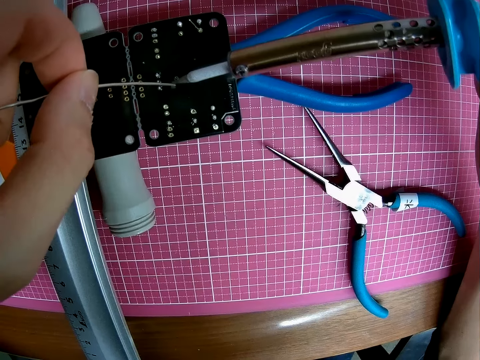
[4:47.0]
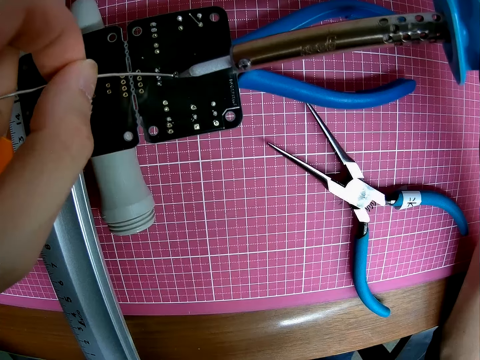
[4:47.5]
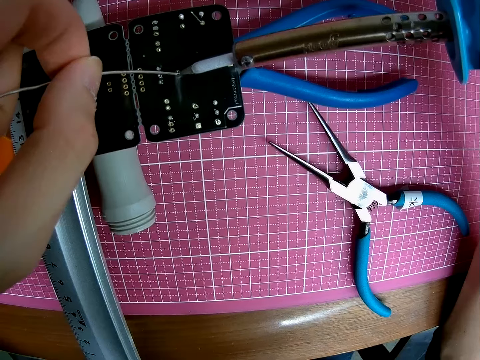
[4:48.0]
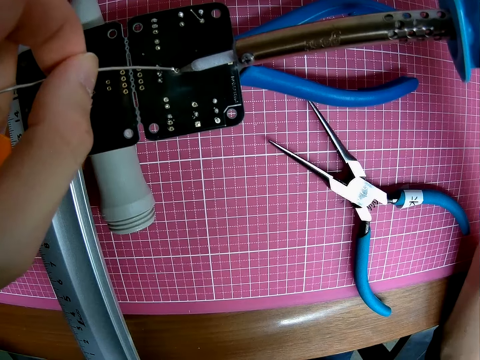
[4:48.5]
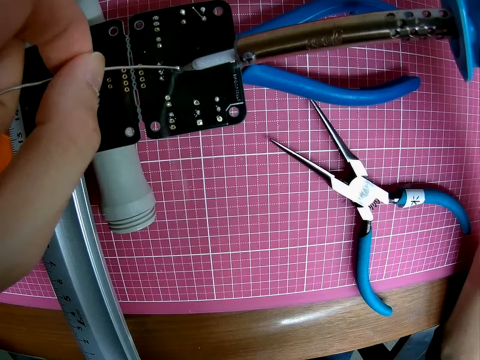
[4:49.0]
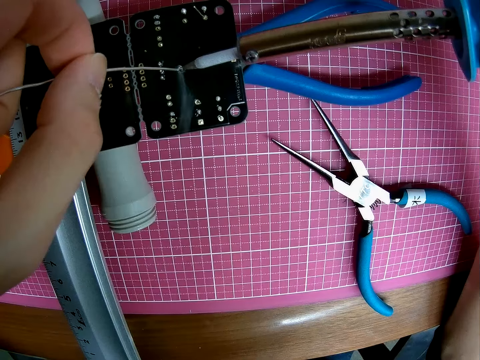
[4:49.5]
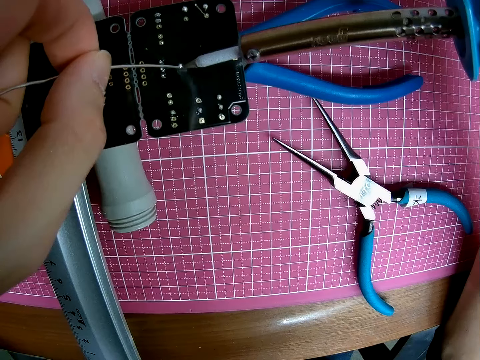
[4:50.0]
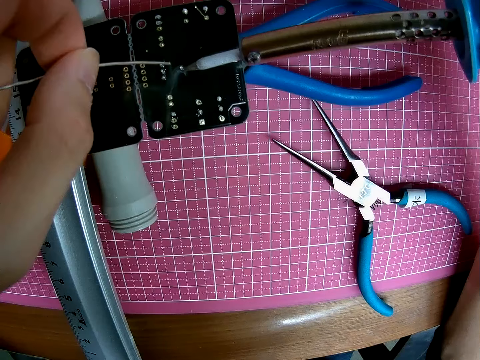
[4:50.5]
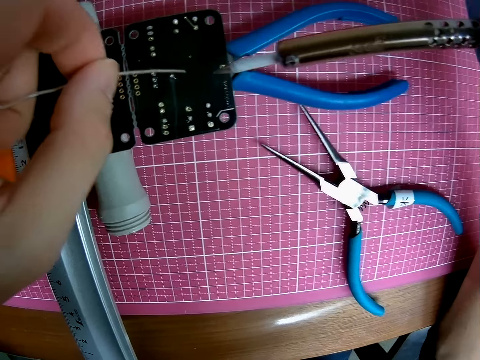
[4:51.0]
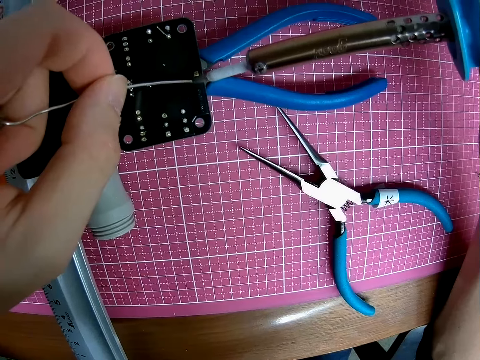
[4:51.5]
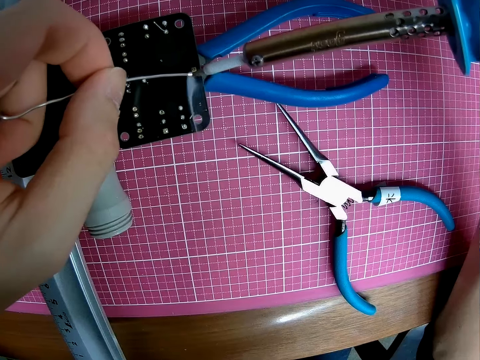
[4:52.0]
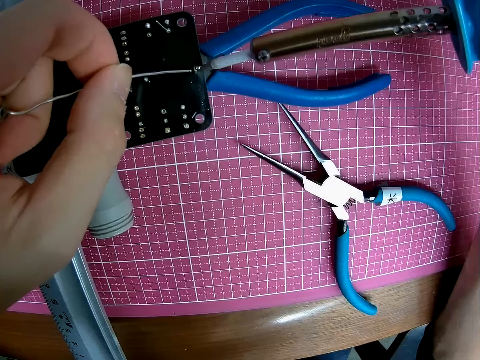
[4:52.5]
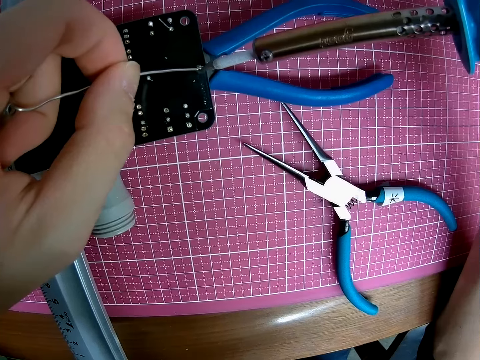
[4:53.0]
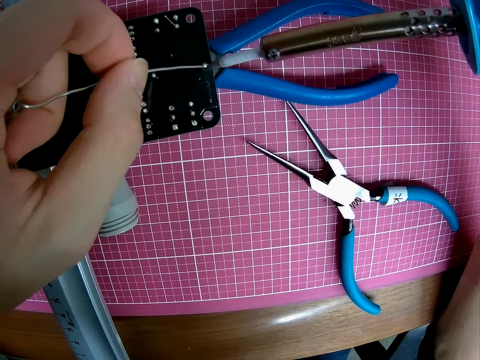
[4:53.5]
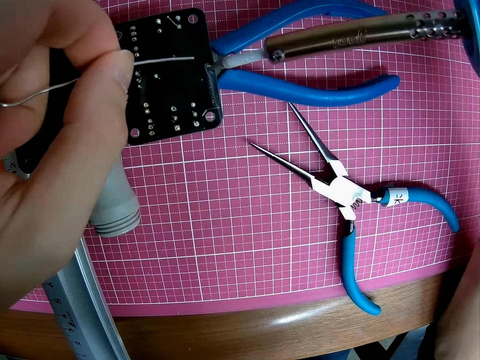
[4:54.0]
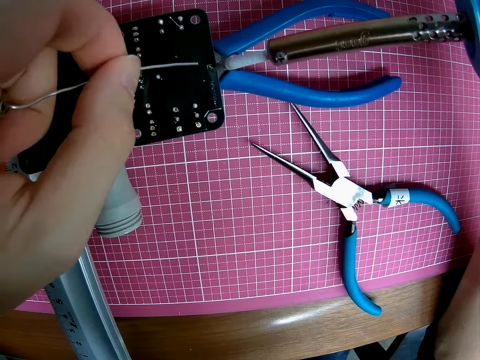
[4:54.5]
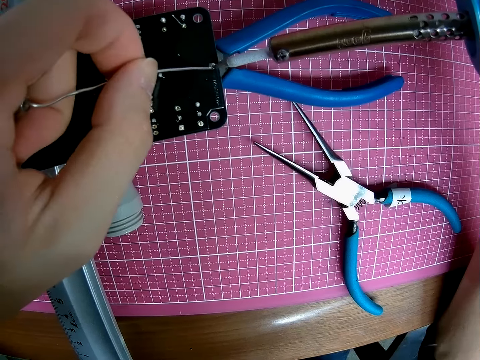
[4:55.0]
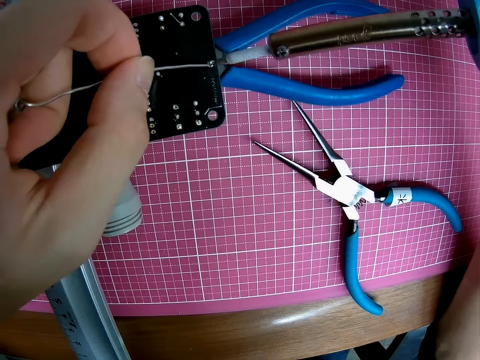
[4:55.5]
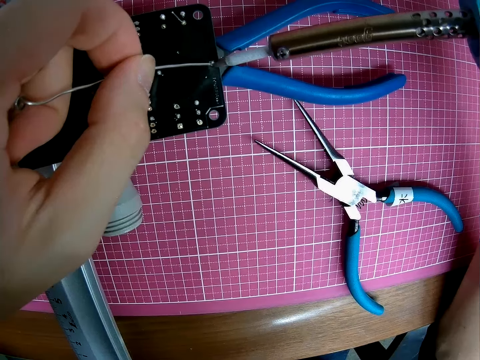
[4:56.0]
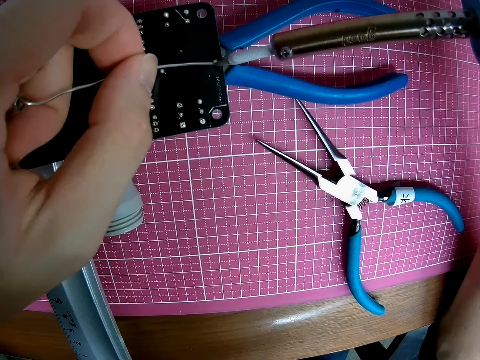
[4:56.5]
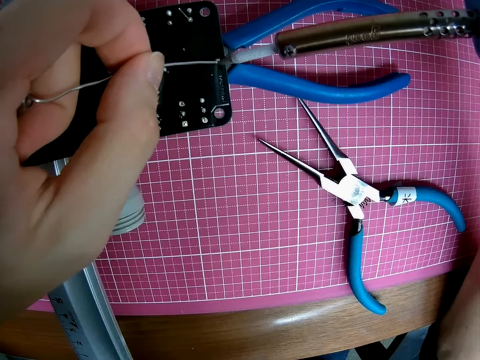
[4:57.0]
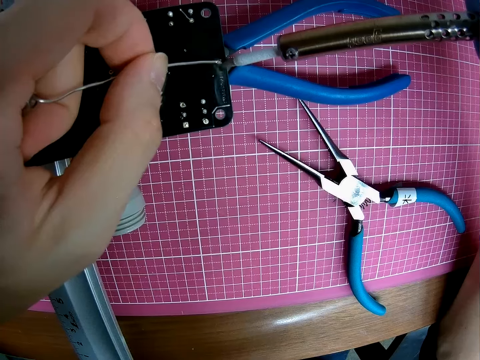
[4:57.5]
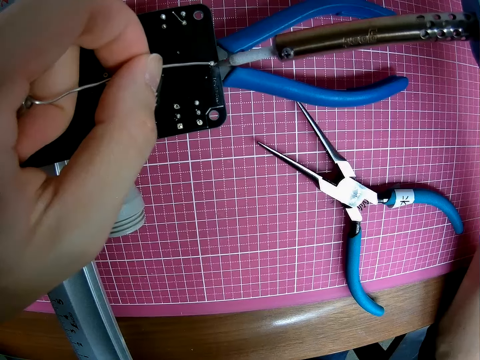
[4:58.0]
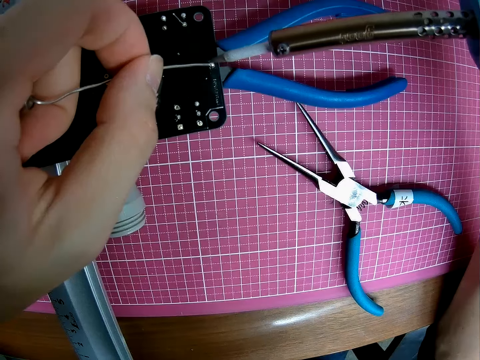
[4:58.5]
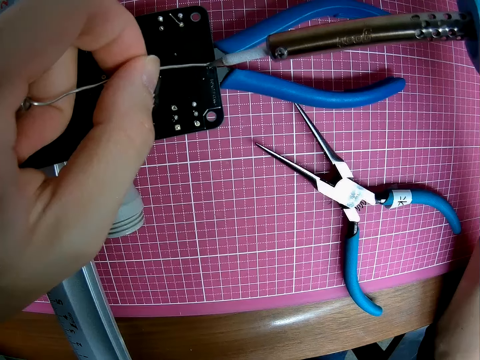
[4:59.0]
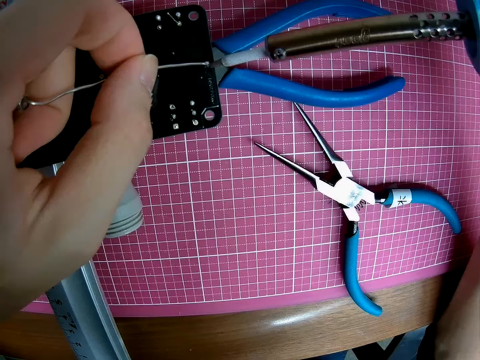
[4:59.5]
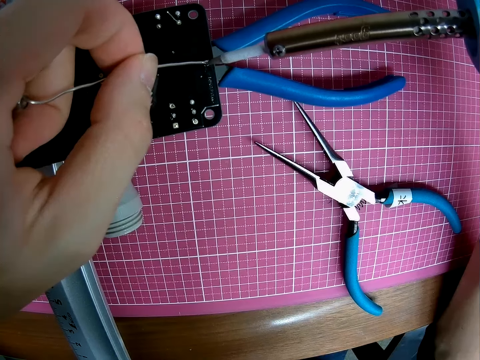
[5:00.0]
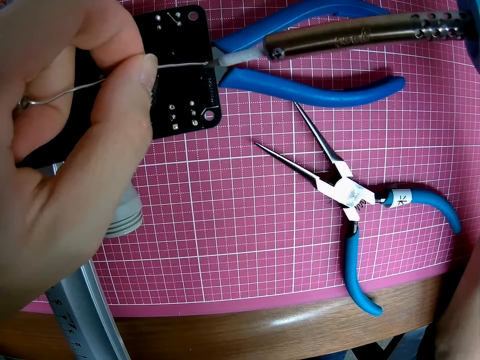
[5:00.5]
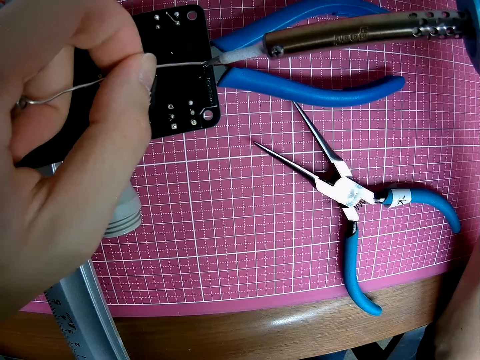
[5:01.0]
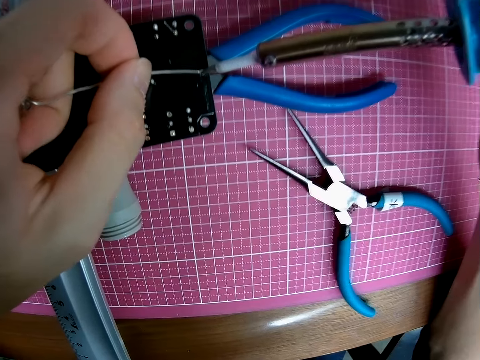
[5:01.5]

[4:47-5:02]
The camera wearer moves his hands. He solders the wire on to the electronic craft.

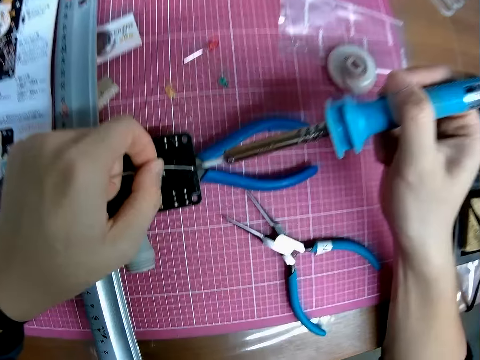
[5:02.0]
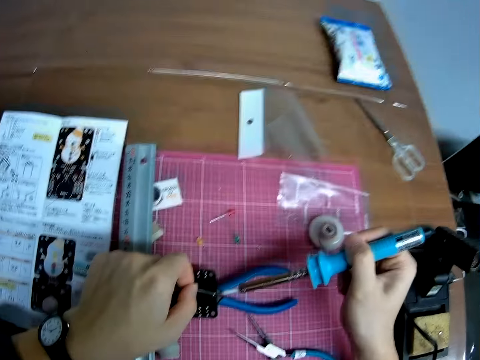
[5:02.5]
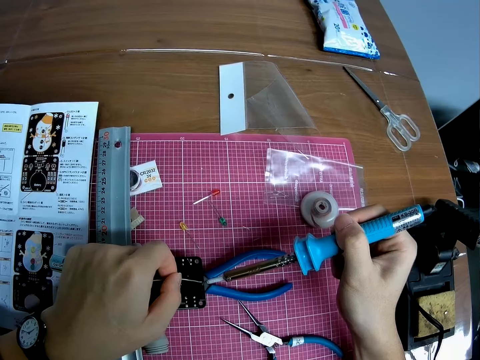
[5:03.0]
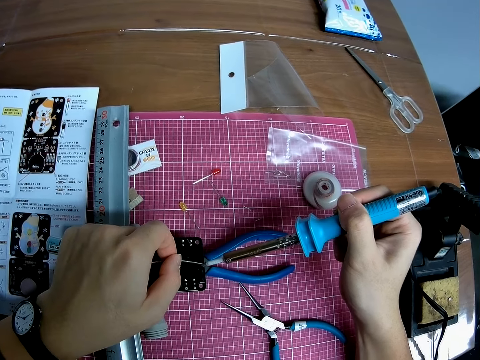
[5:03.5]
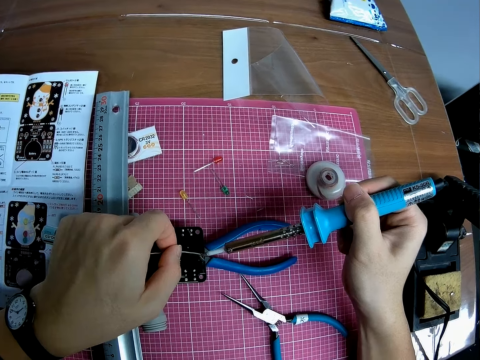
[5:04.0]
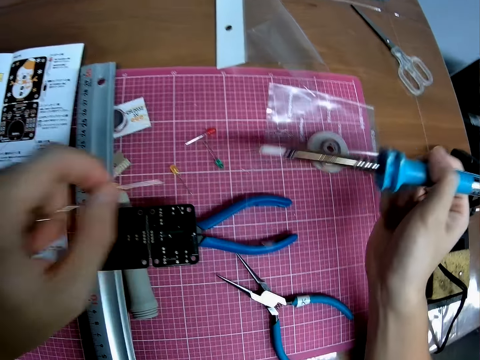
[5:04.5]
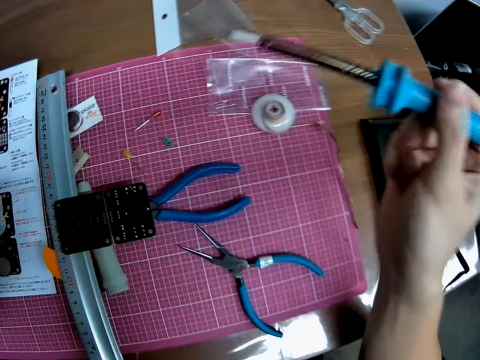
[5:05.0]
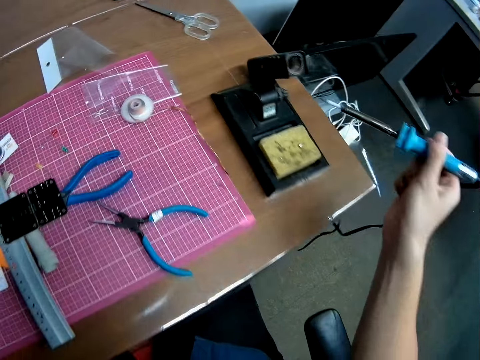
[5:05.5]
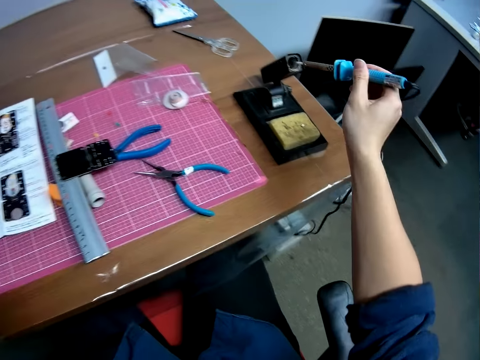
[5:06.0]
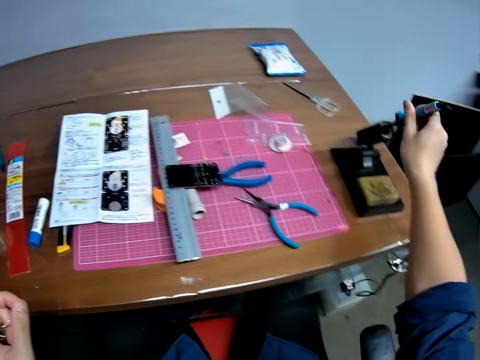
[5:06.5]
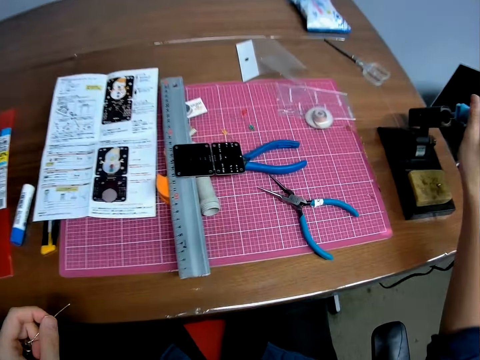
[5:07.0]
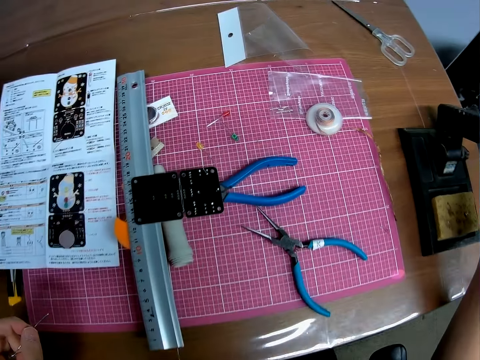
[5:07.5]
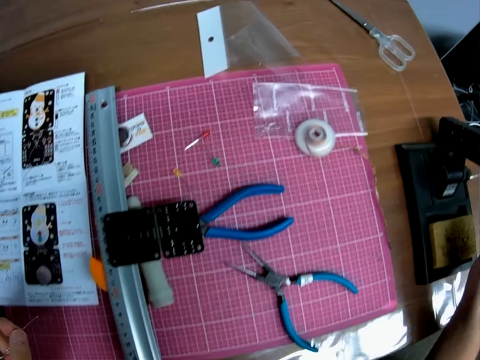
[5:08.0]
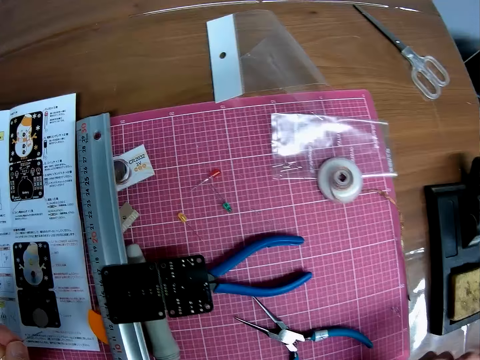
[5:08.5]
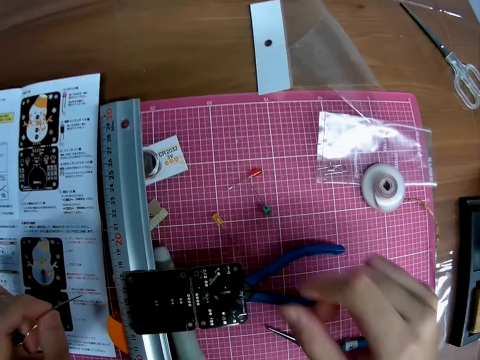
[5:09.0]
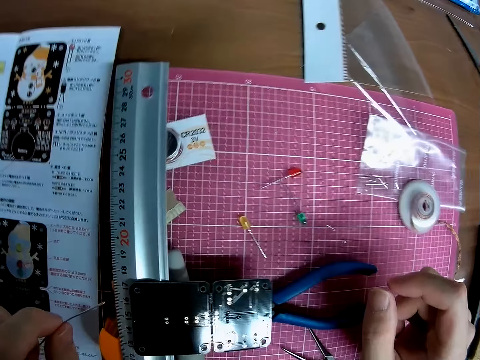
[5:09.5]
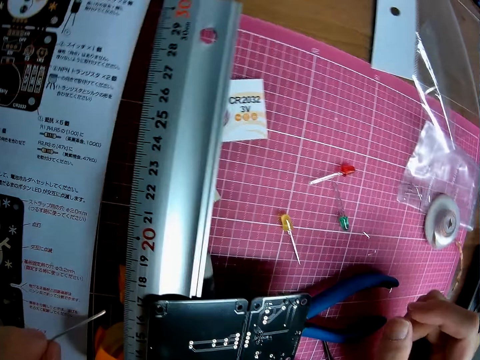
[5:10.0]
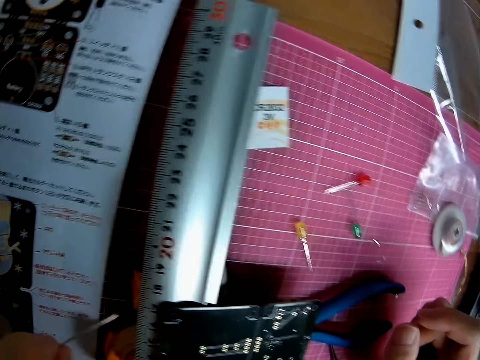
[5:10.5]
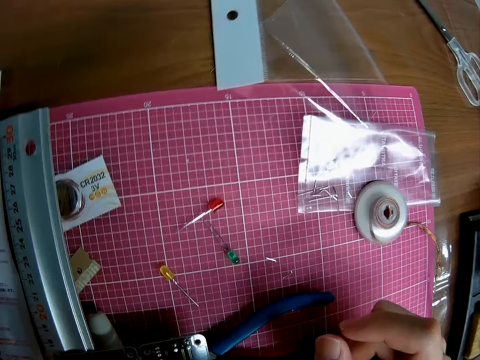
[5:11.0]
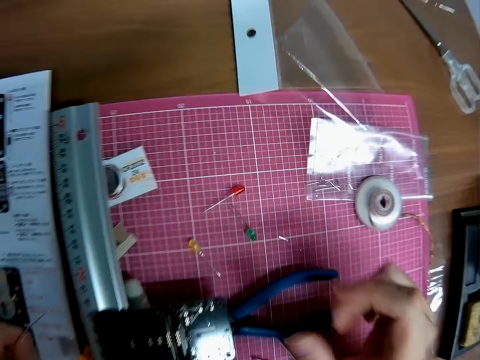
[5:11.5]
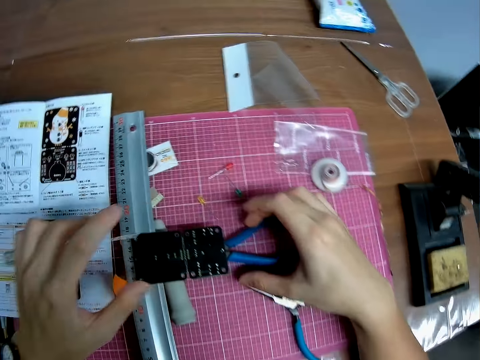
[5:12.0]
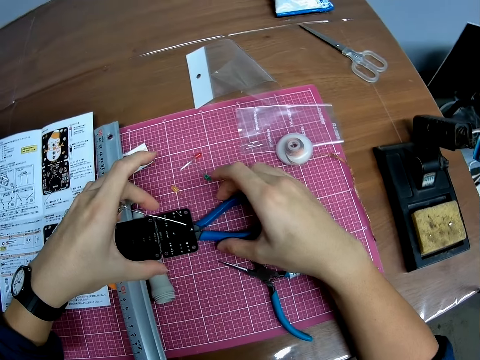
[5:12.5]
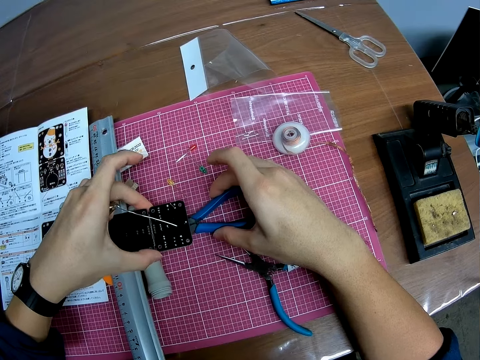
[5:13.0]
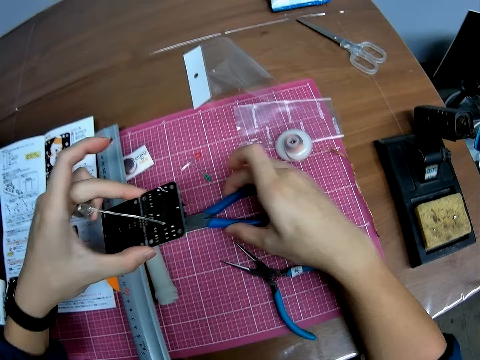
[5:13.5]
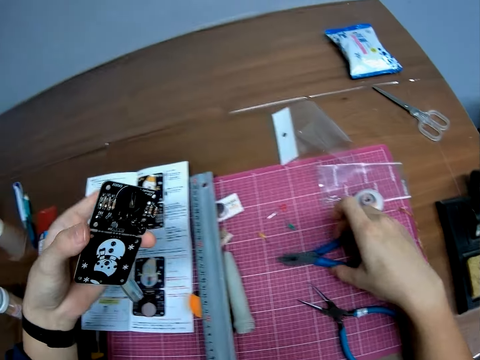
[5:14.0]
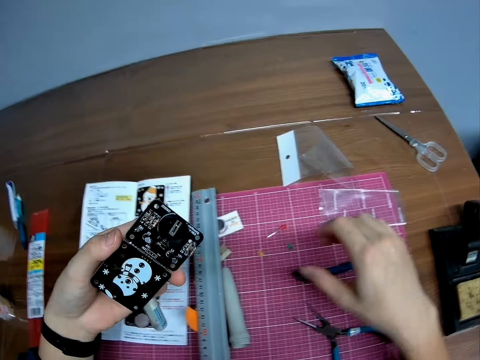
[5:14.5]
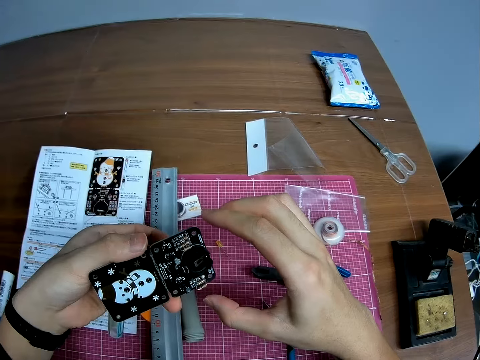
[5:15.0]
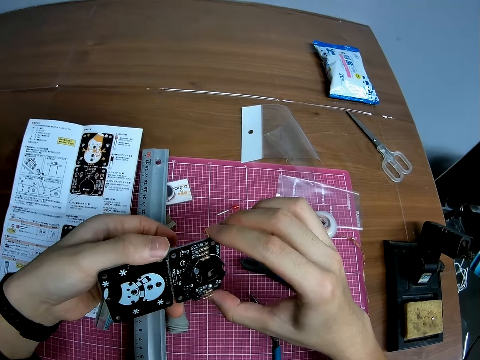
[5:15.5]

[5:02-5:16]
The camera wearer lifts the soldering gun. They shake the soldering gun. They put the soldering gun on the soldering gun holder. They hold the solder. They look at the electronic craft. They lift up the toy and the pliers. They hold the pliers. They hold the electronic craft. They move the pliers on the table.
